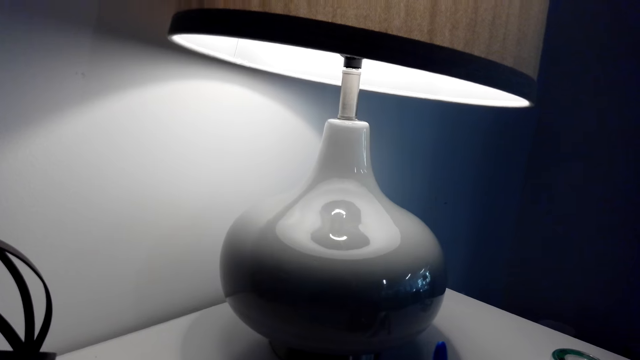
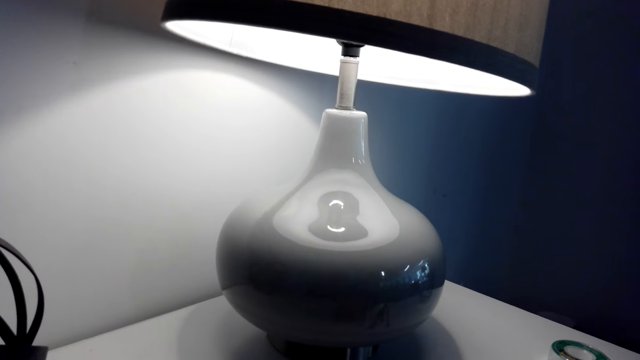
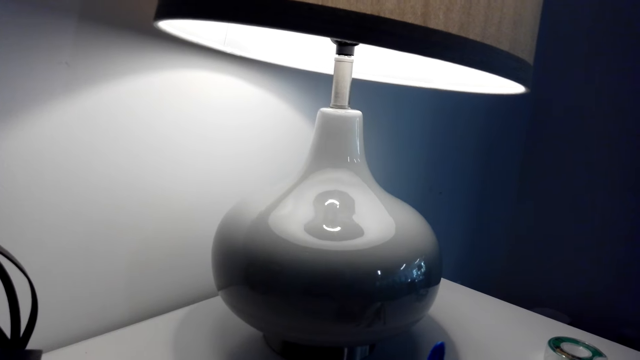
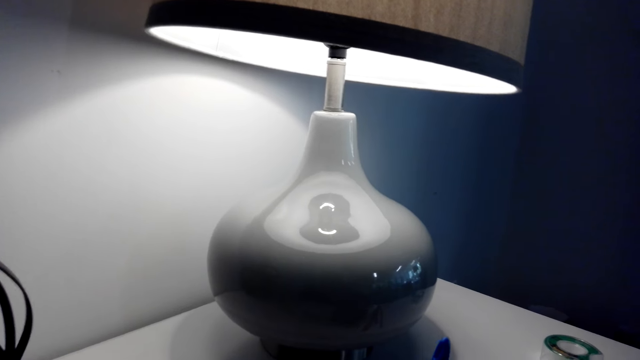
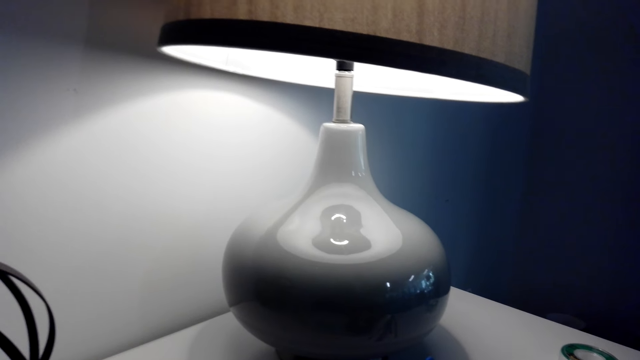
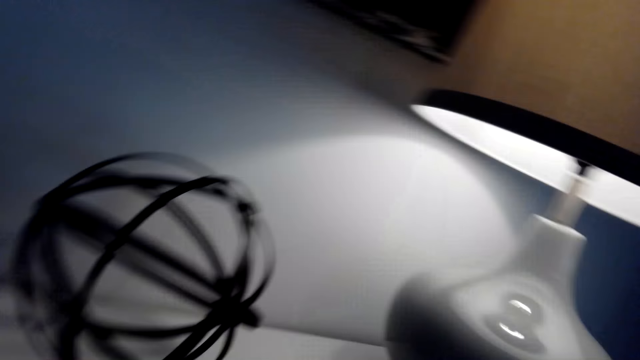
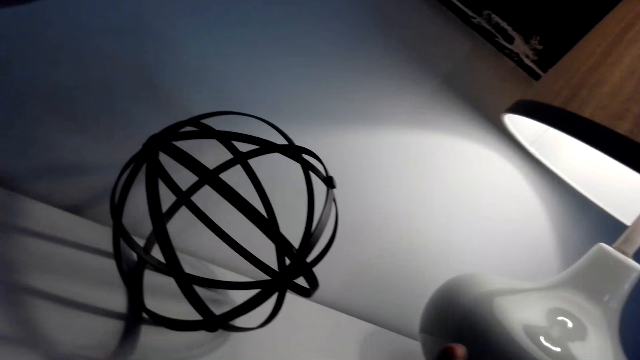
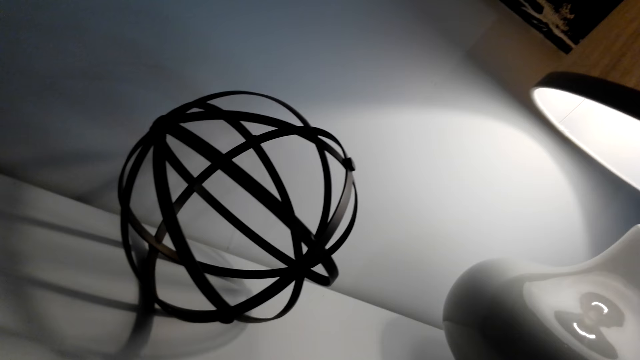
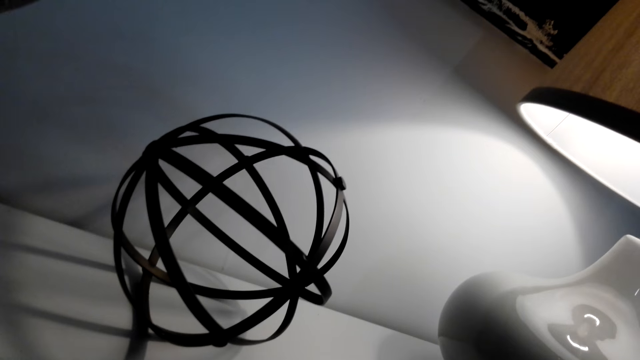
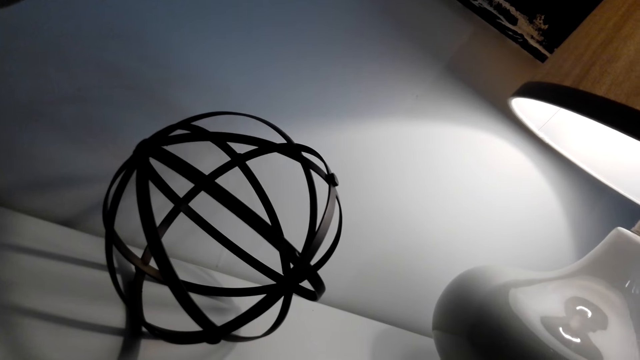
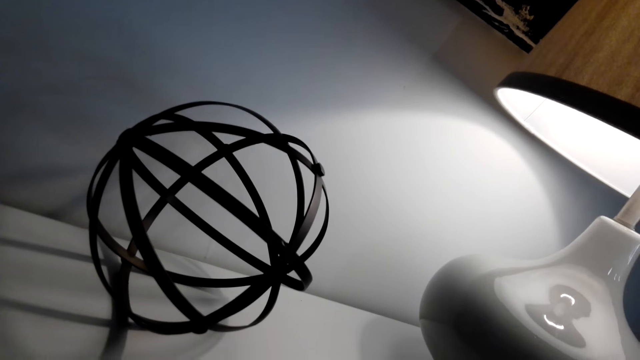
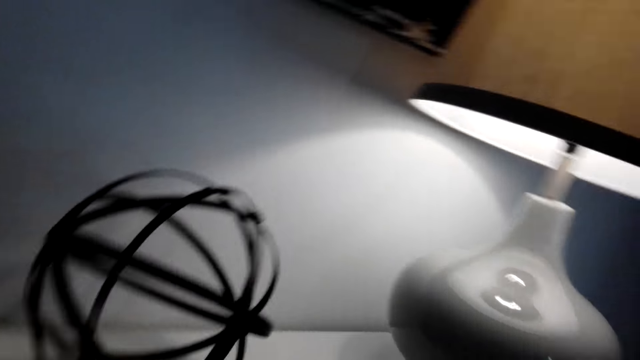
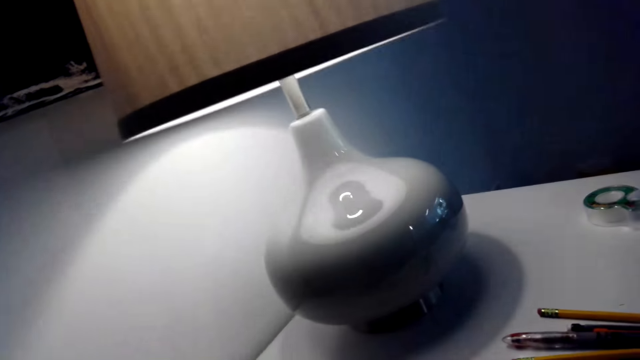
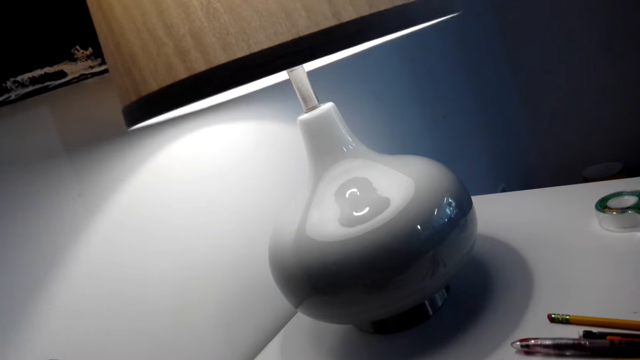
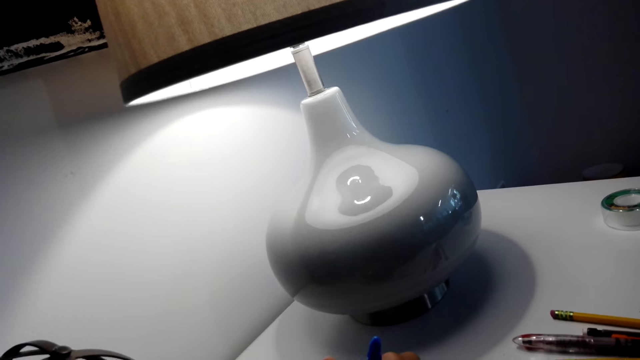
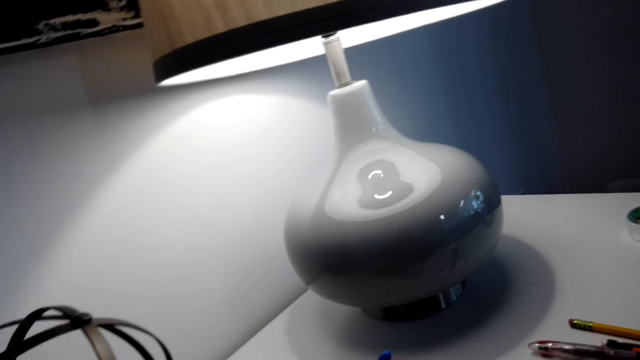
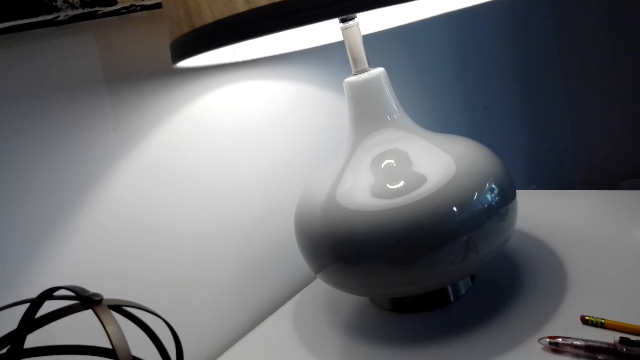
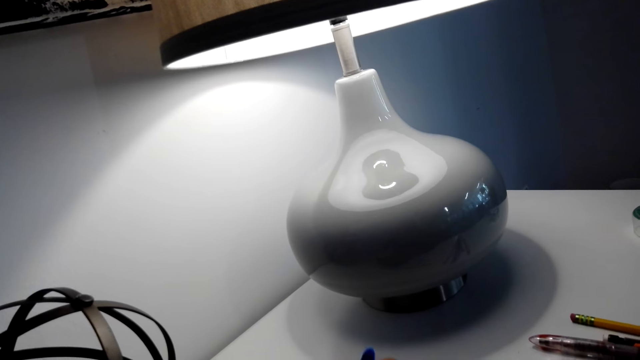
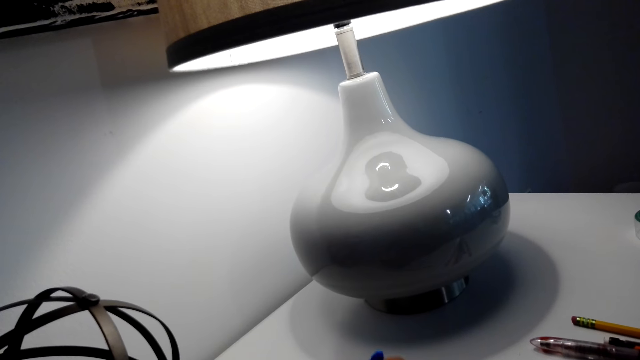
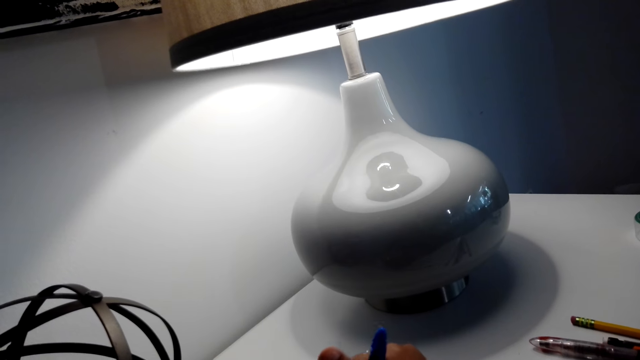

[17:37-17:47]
The camera wearer looks around.

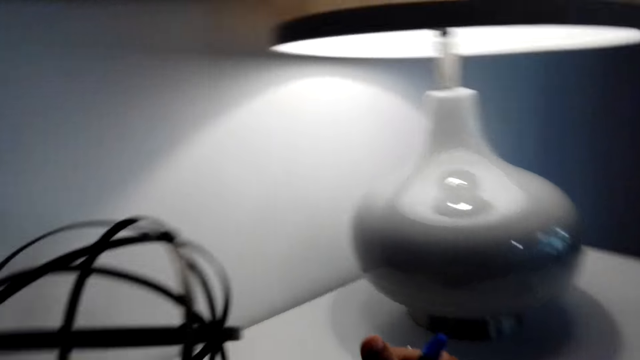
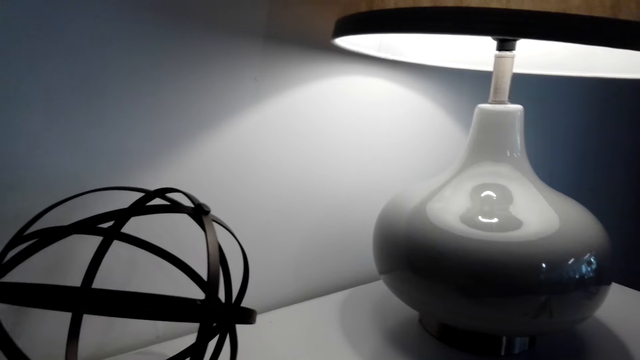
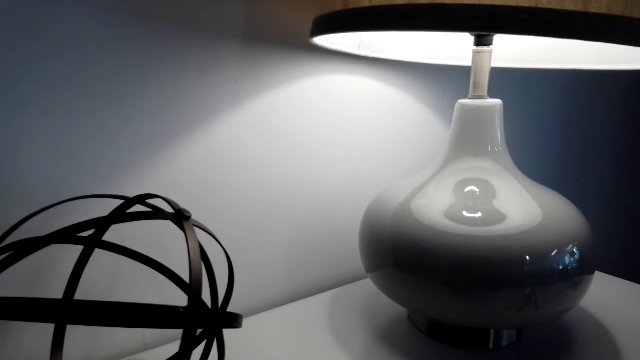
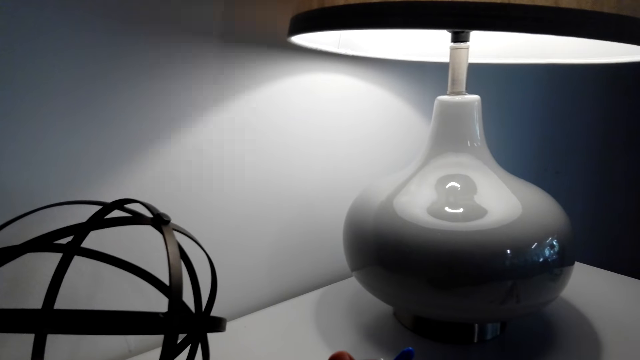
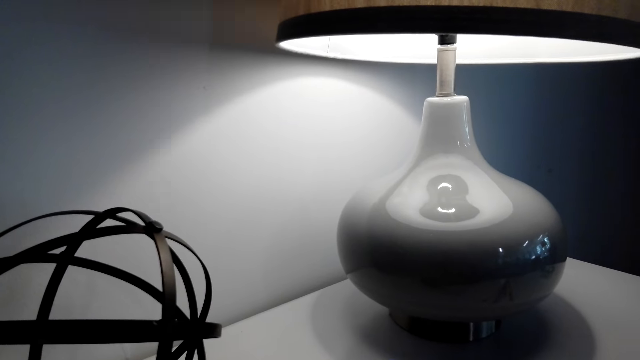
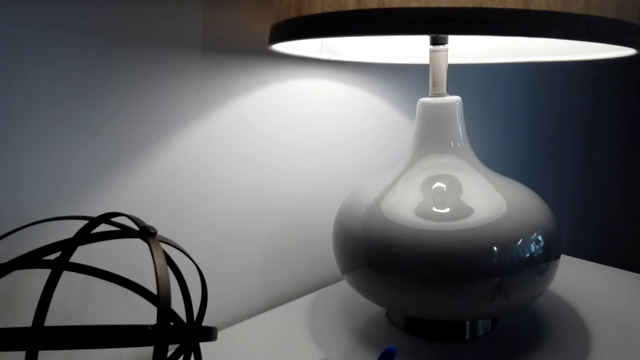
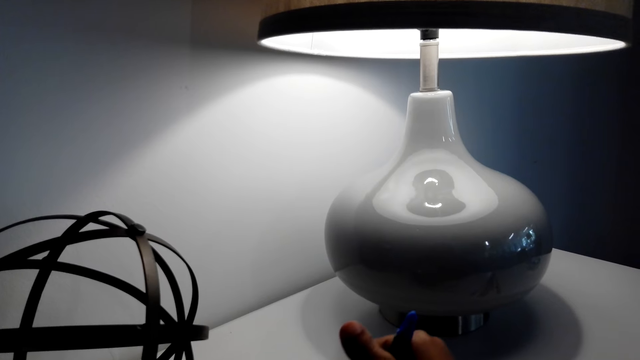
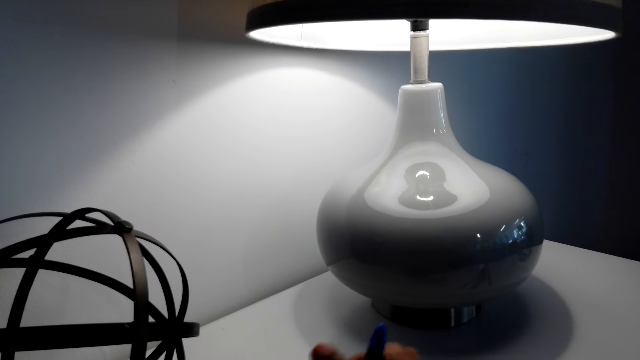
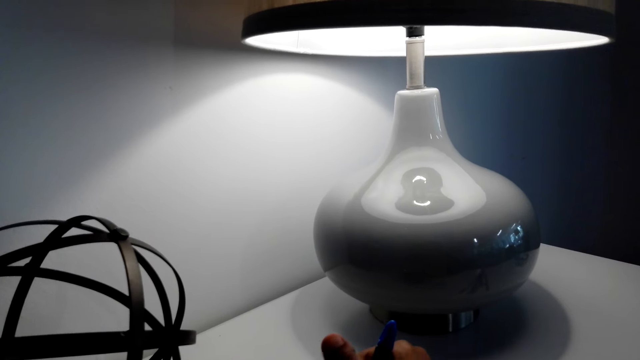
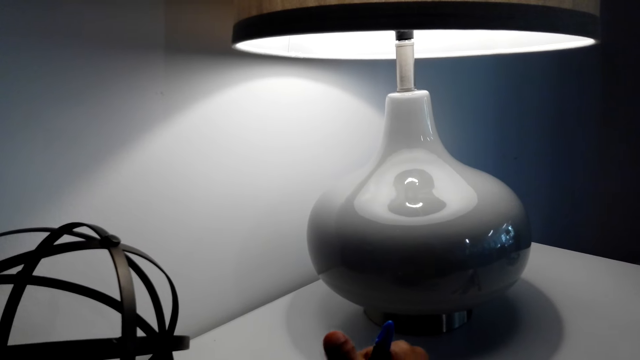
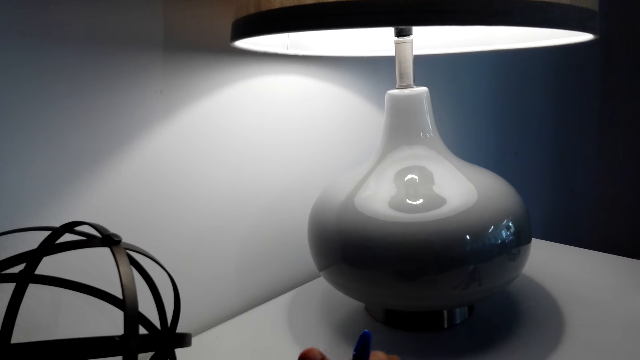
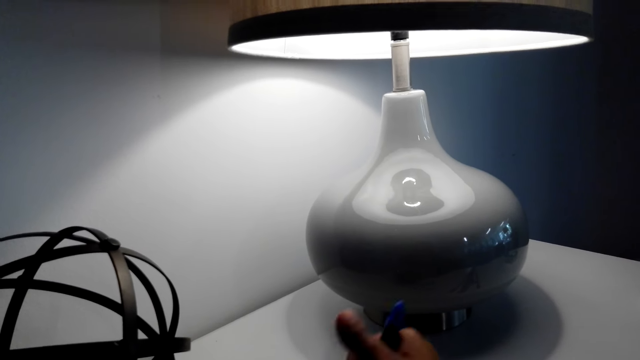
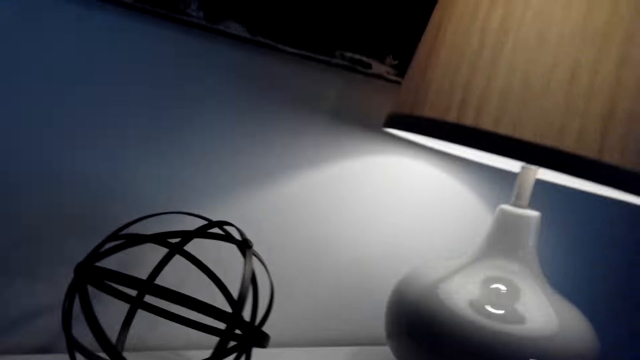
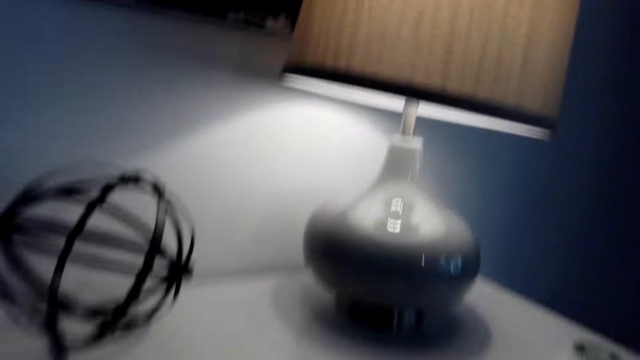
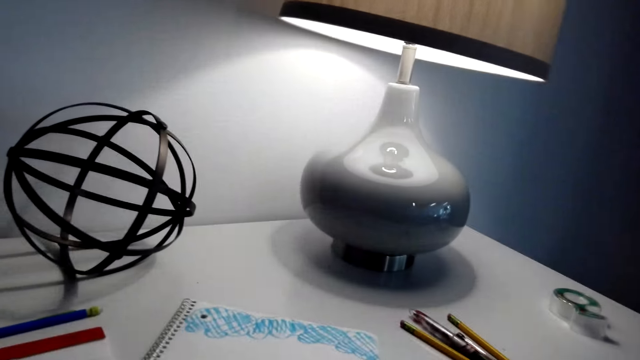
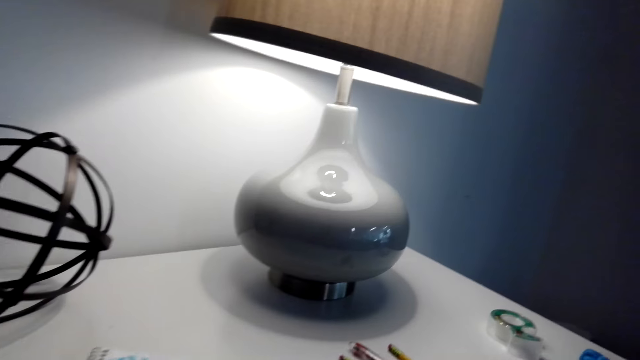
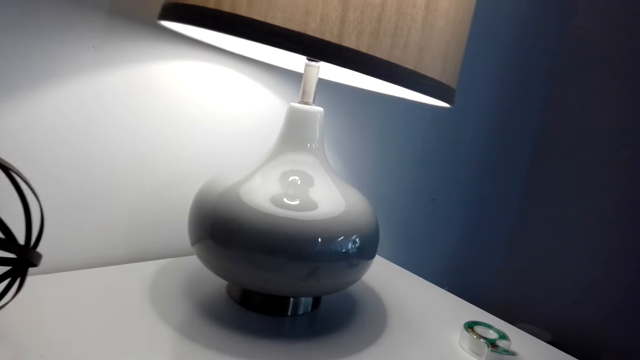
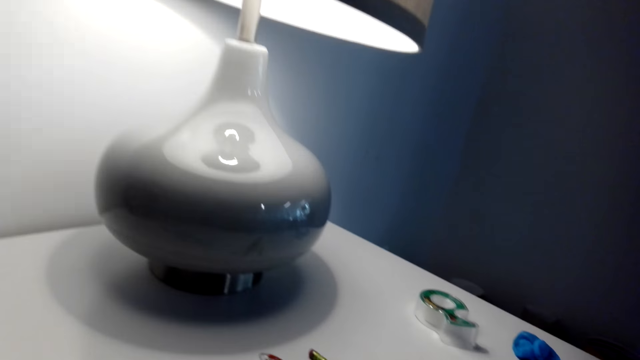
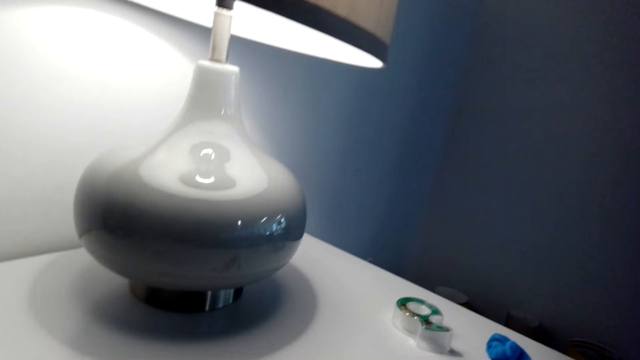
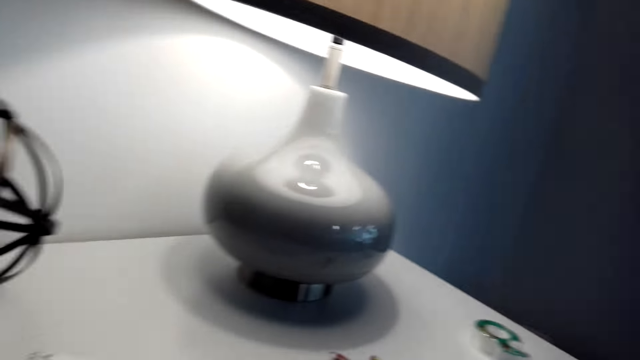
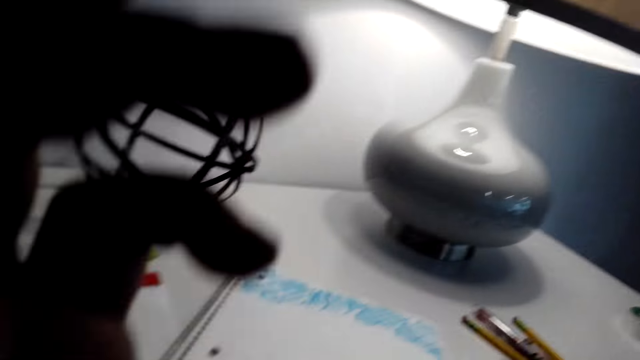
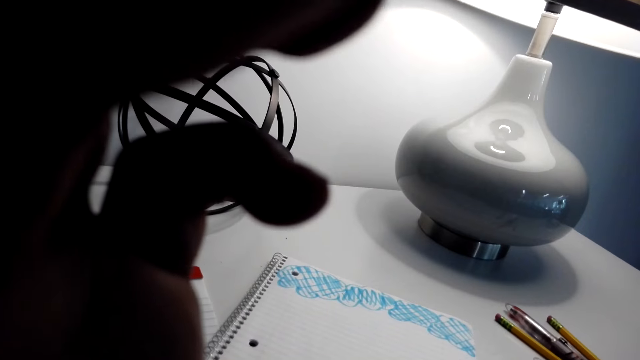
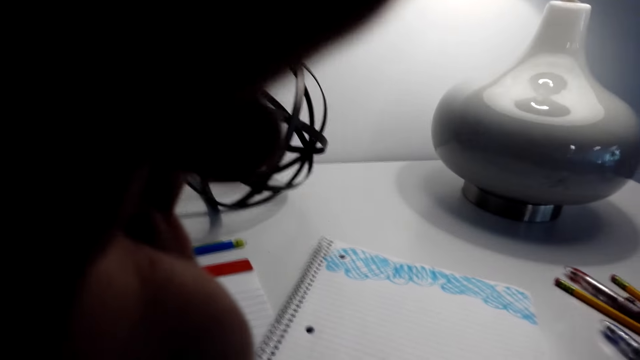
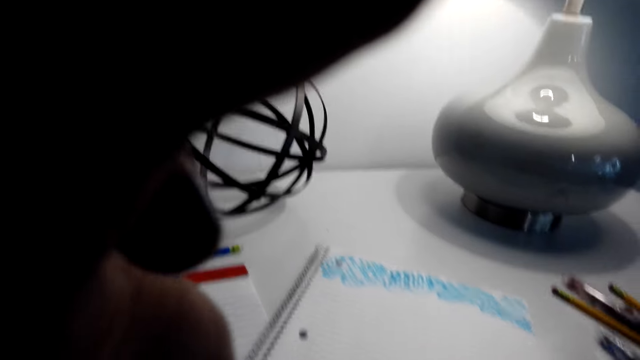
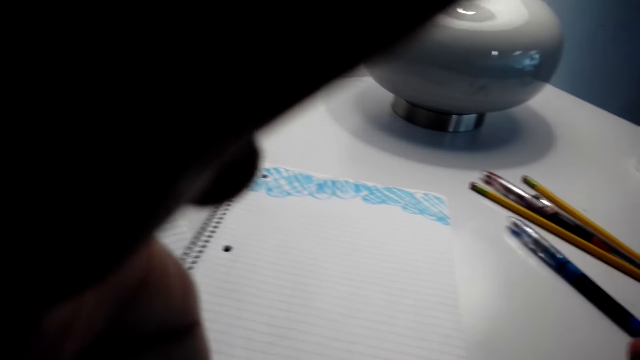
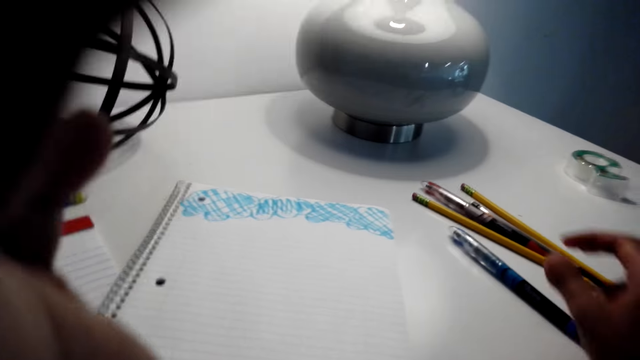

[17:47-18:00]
The camera wearer draws on a piece of paper. They adjust the camera. They look around. They adjust the camera.
